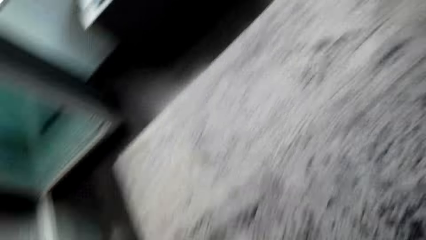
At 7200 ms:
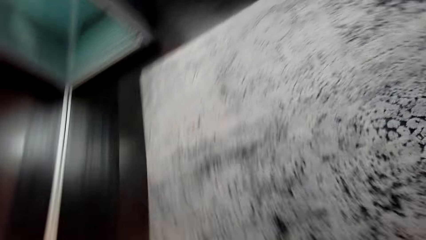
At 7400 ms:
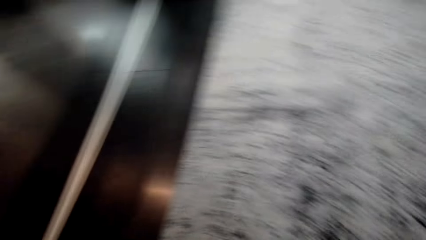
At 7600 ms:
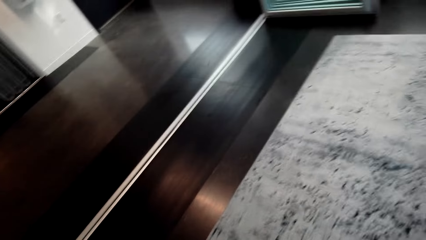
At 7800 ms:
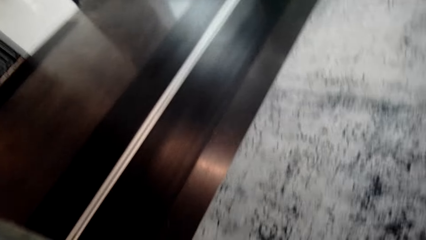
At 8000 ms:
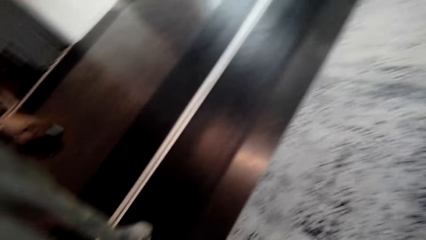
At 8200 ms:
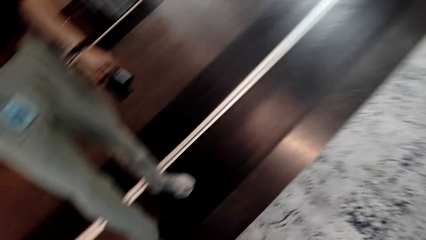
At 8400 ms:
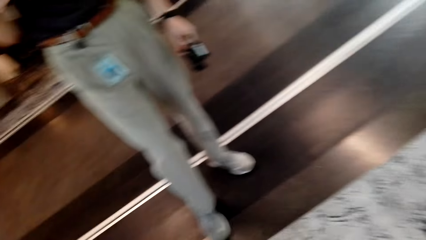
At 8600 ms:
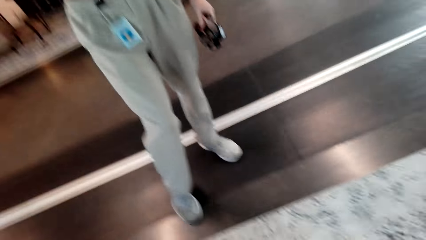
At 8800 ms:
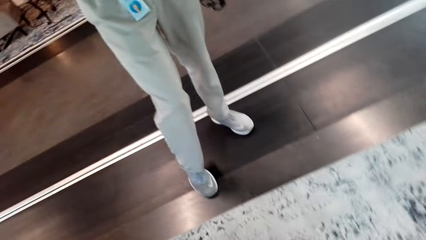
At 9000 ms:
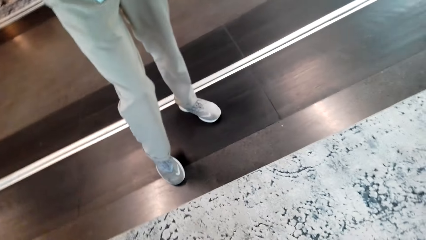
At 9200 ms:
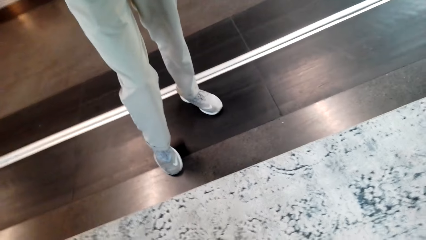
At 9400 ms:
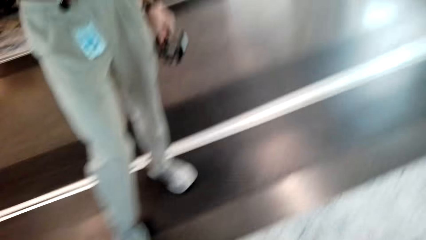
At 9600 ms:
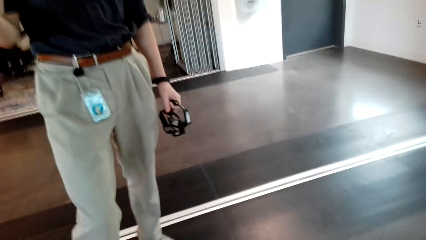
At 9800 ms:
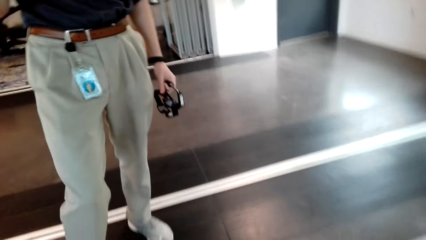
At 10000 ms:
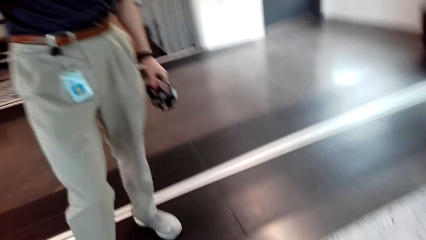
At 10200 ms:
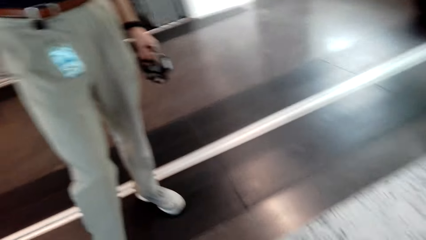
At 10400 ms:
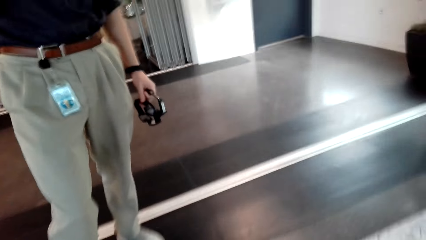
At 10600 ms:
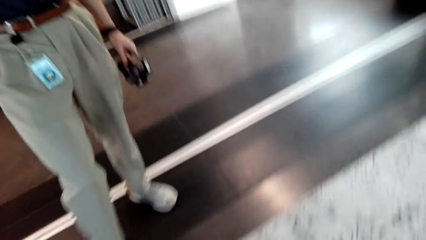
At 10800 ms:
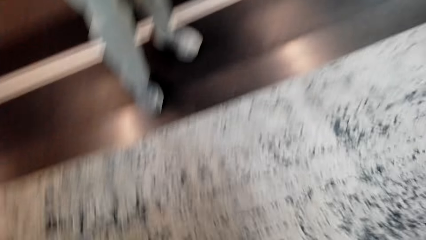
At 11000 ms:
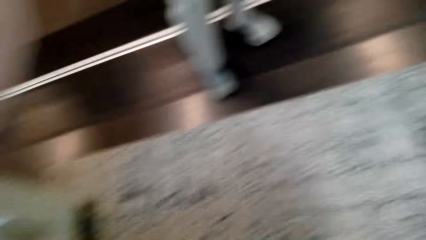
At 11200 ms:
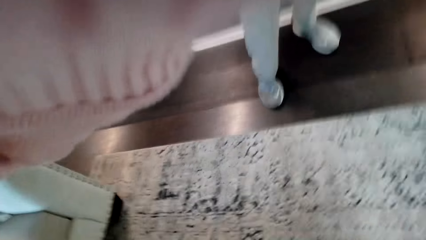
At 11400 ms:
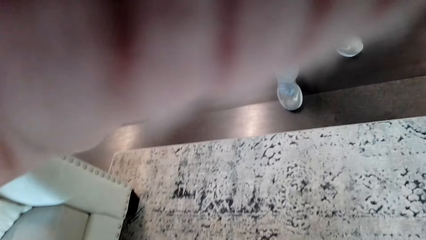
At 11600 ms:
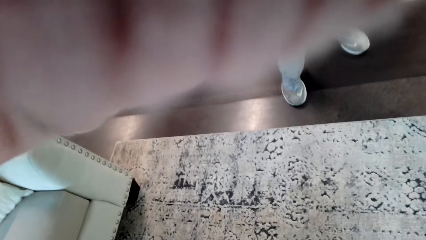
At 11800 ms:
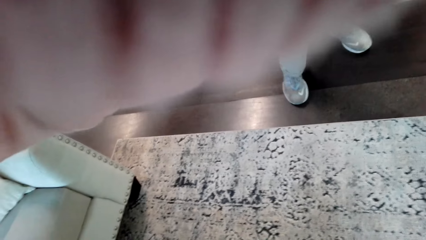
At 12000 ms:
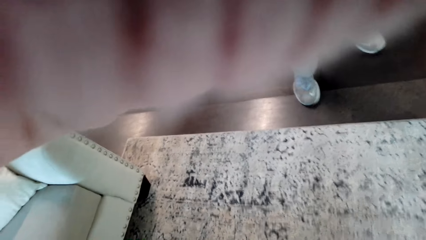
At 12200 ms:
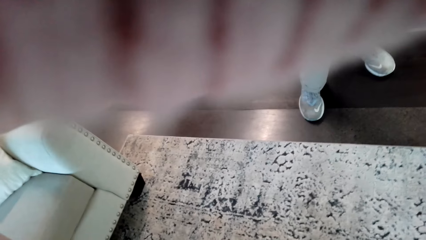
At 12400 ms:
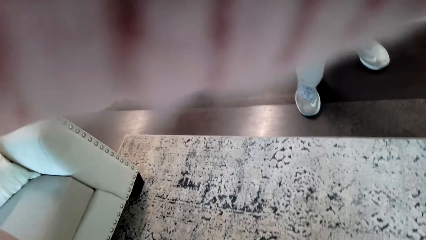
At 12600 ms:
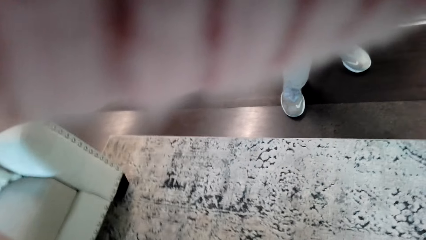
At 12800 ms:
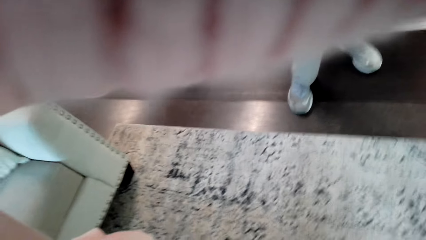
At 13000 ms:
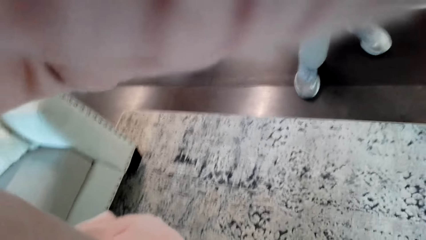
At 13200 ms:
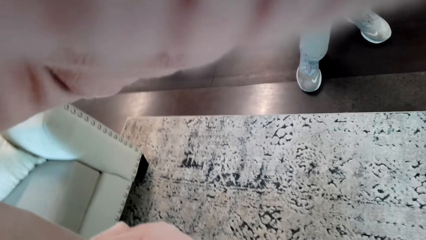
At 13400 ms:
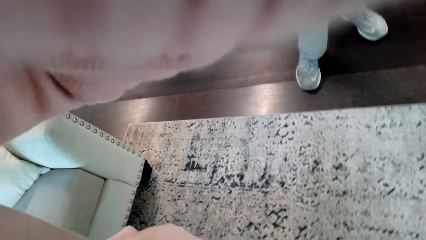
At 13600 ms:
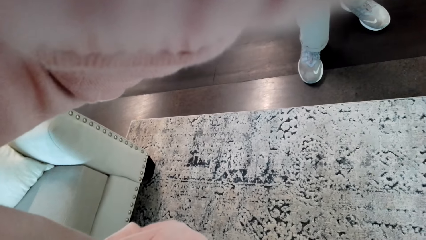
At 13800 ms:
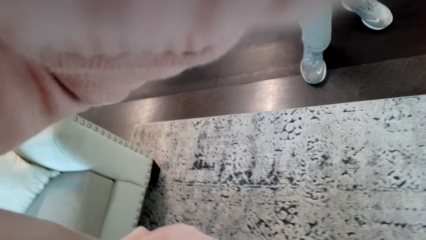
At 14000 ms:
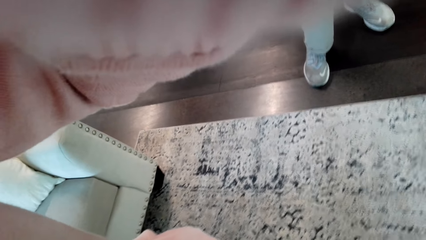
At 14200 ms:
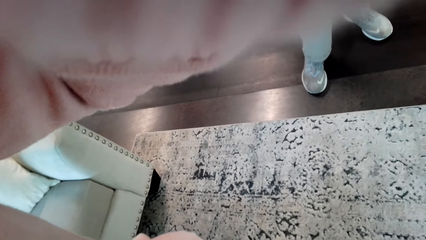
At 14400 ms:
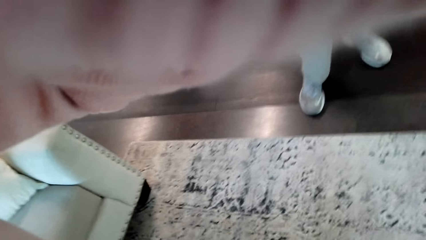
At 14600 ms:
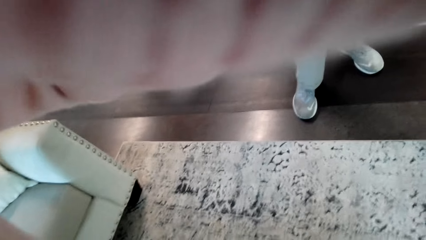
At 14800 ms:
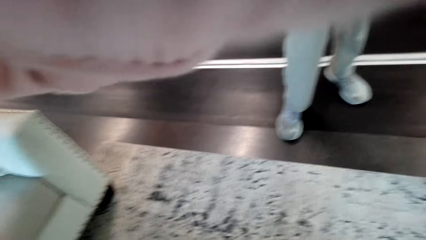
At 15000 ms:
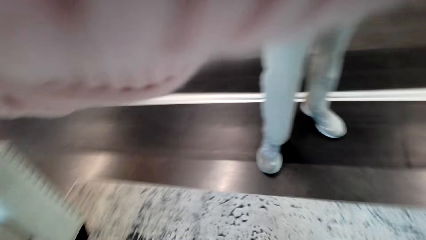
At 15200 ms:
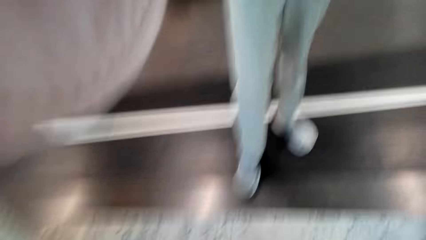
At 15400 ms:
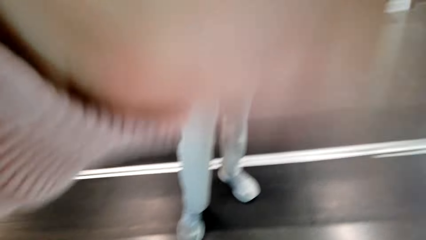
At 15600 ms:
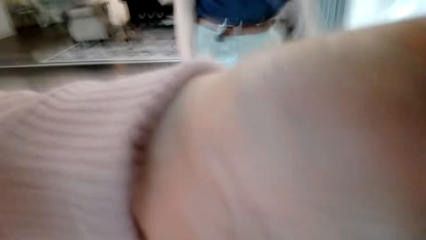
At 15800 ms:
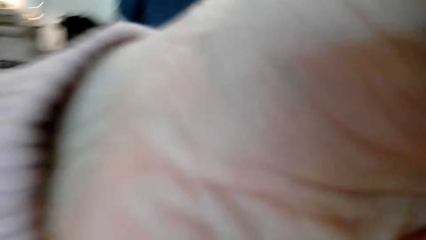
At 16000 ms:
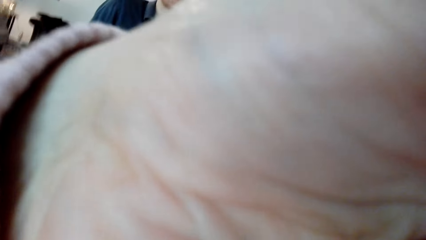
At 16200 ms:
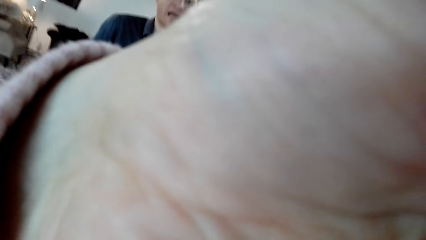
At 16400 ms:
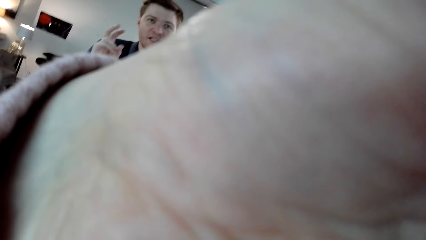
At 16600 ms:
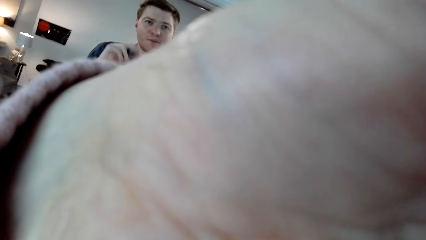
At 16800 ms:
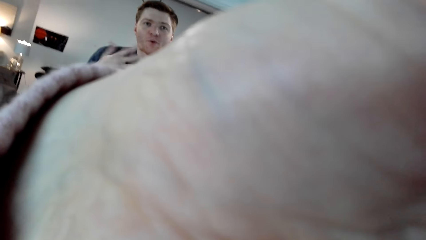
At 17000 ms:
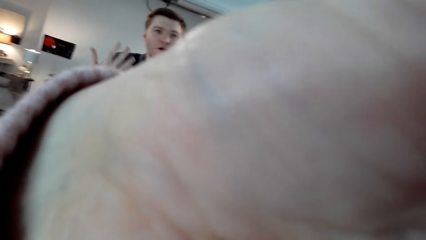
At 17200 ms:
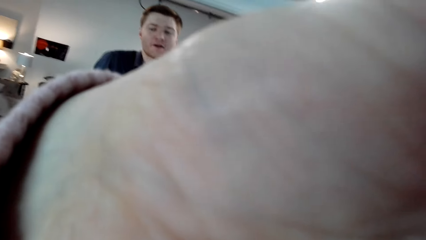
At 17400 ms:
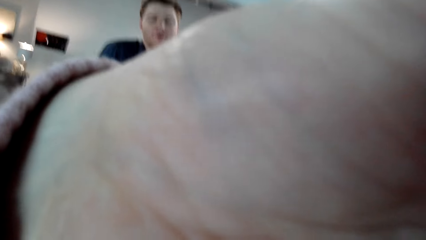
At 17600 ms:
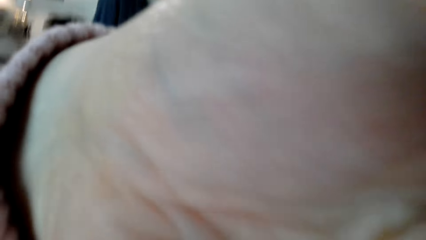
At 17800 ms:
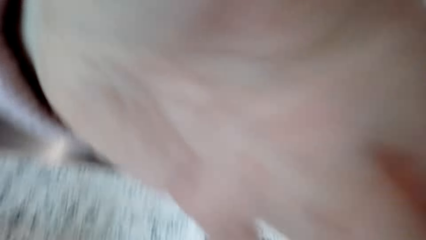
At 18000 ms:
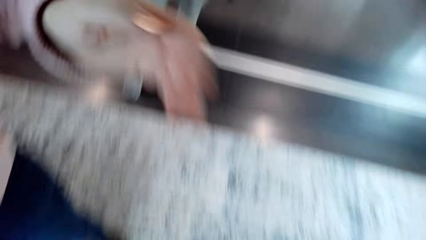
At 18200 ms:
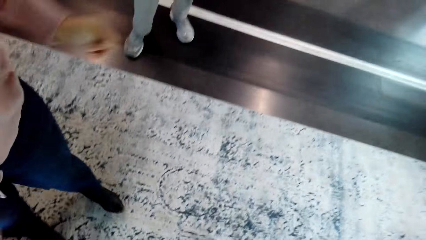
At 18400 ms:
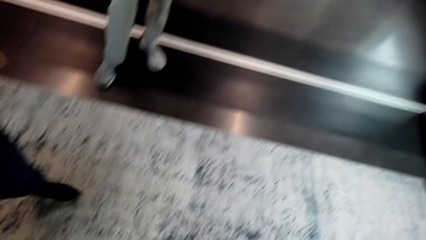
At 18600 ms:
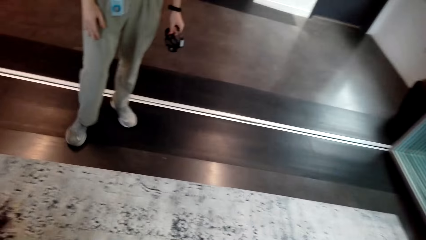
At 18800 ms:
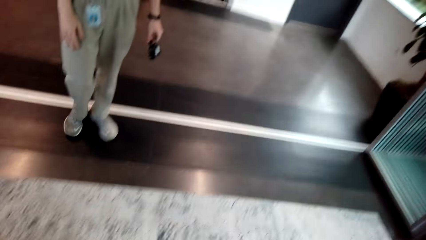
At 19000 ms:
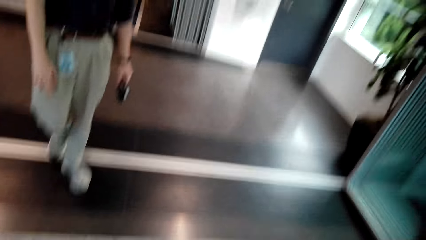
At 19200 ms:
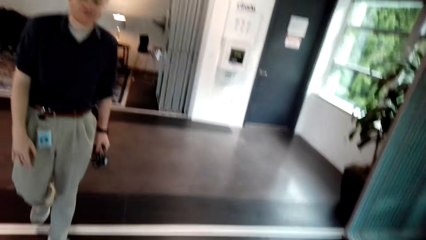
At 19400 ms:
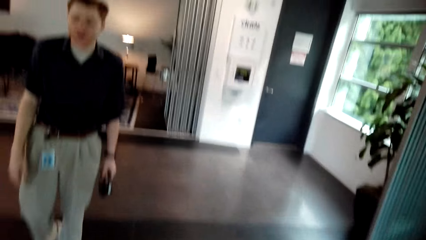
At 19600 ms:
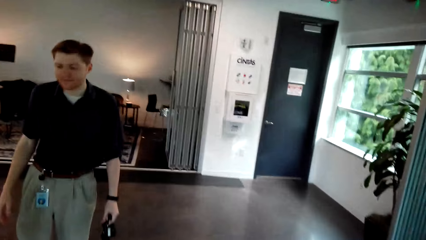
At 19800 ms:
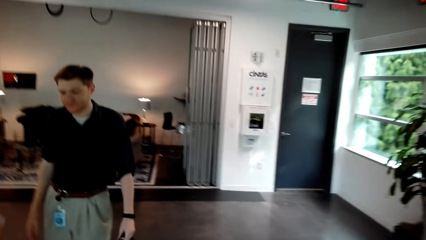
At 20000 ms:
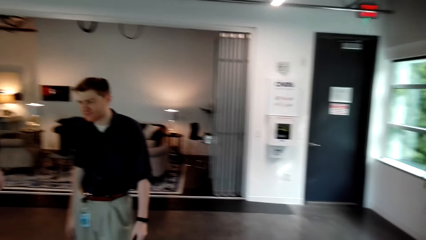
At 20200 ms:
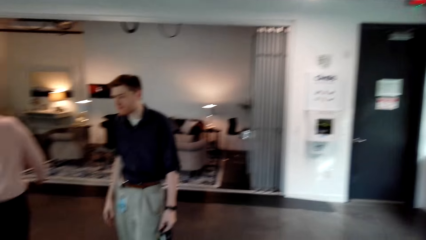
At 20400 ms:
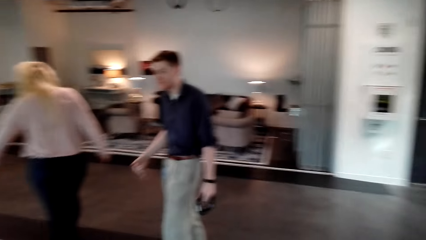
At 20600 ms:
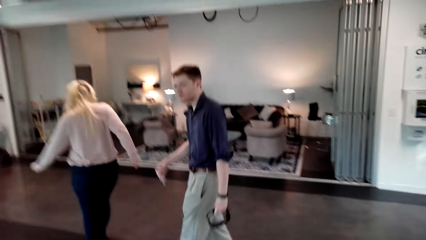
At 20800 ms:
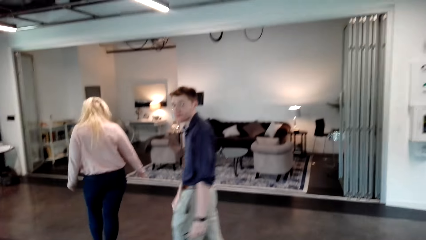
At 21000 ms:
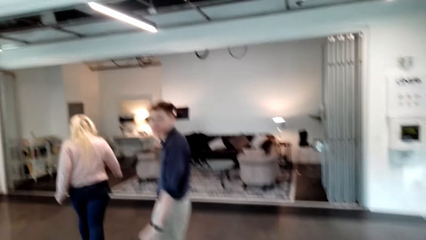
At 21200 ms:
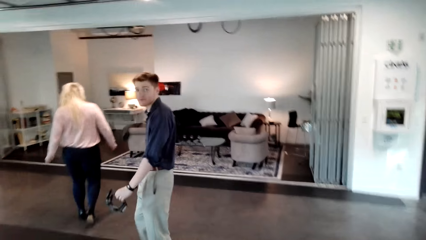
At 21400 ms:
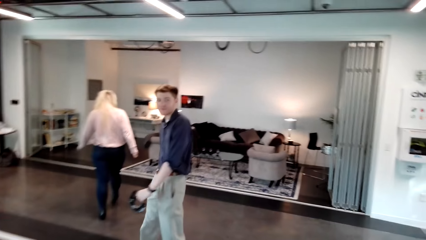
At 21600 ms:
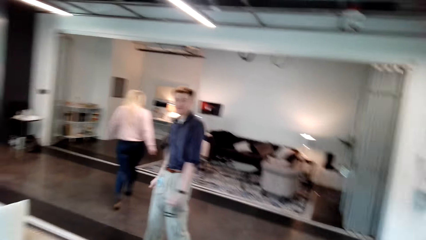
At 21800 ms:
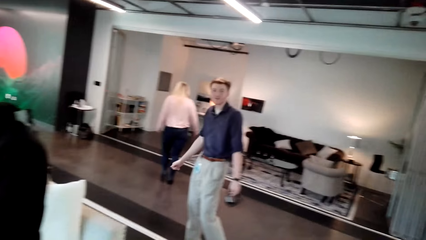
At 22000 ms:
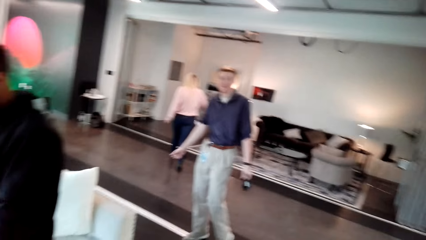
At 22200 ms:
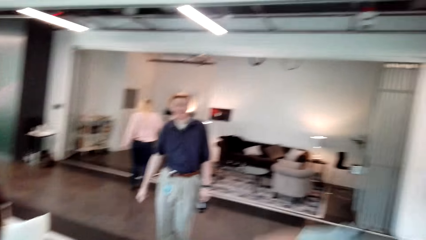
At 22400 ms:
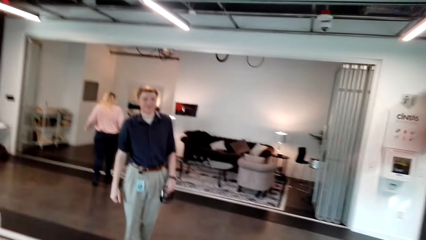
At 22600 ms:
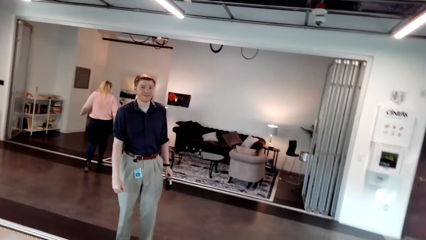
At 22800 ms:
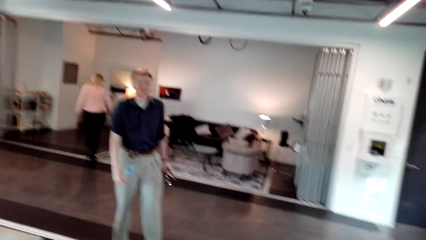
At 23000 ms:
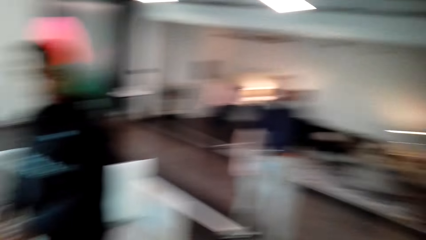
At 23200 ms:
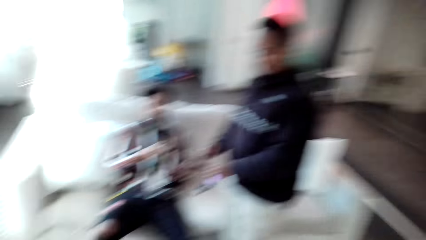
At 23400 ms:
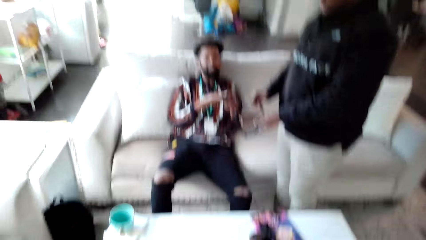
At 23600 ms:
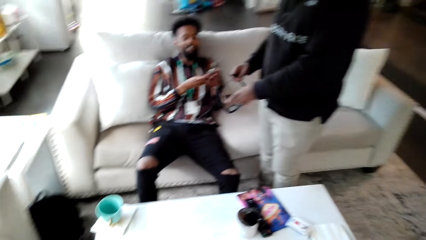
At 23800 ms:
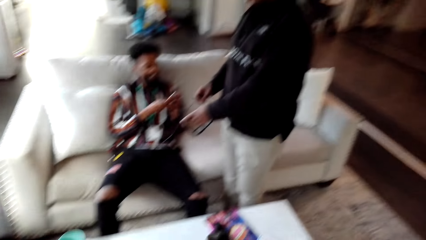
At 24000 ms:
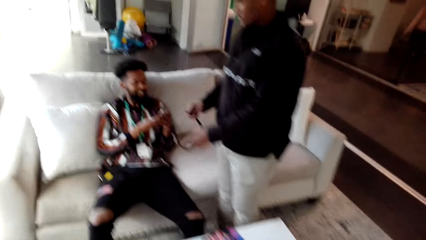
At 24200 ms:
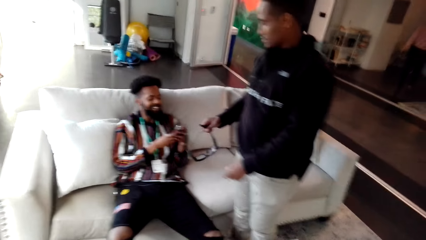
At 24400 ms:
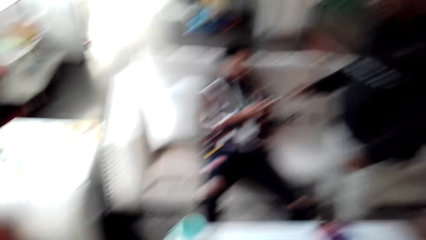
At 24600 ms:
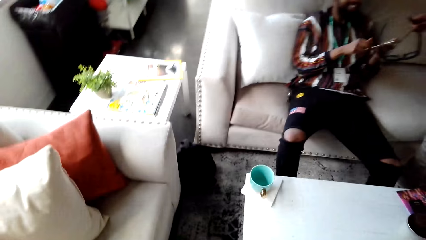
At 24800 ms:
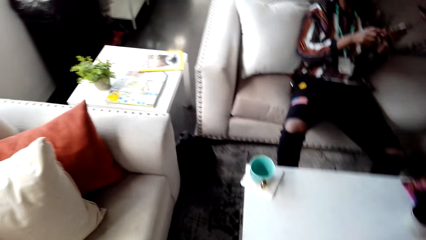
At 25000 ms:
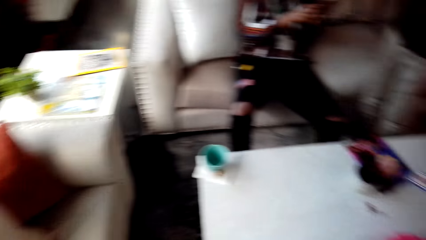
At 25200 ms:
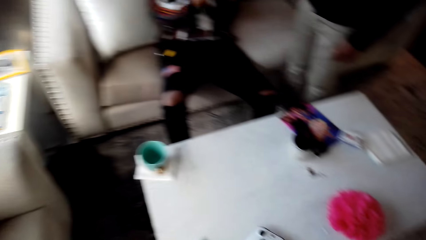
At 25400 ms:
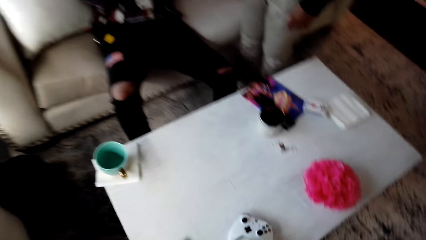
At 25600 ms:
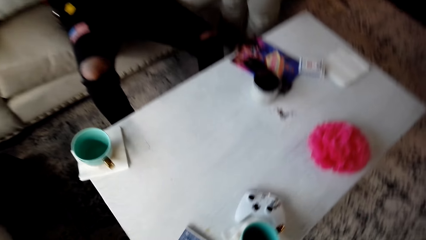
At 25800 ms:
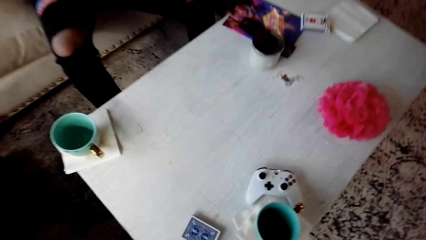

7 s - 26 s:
The camera wearer looks around the floor. They turn around. A woman adjusts the camera wearer's camera. A man converses with the camera wearer. The camera wearer looks around the room. The woman walks away. The man walks away. The camera wearer converses with the man. They look around the room.
